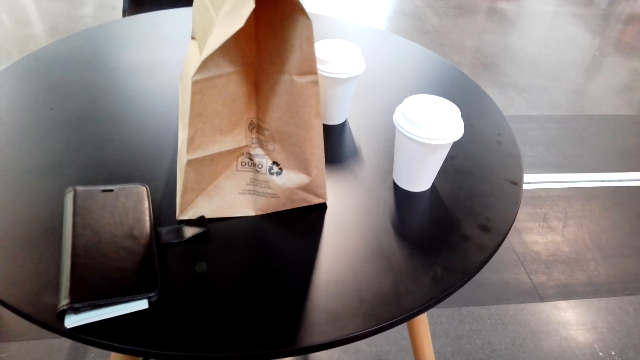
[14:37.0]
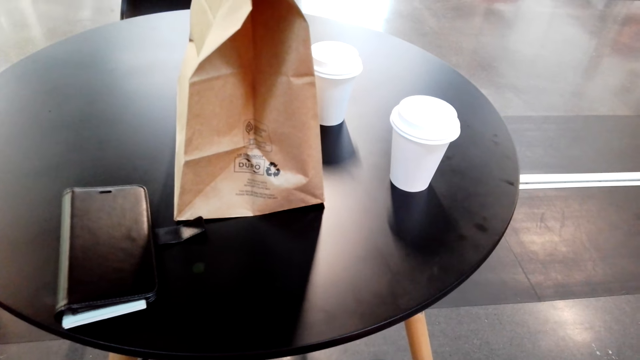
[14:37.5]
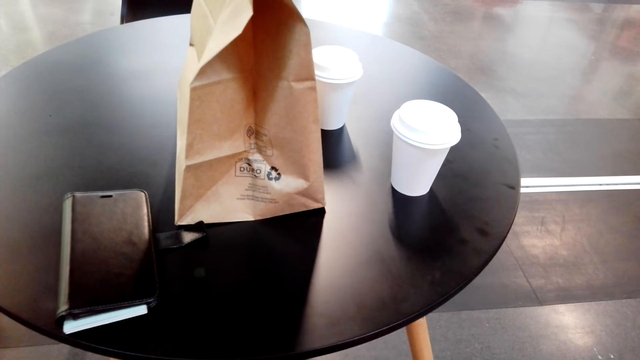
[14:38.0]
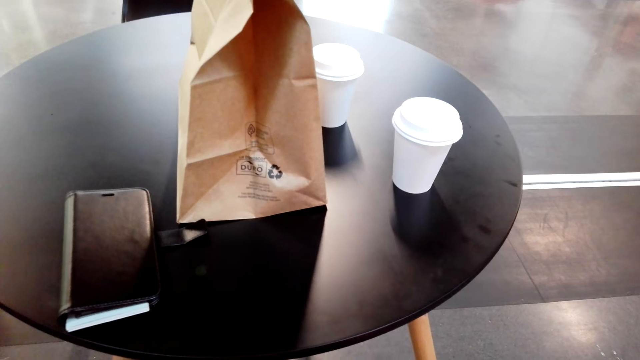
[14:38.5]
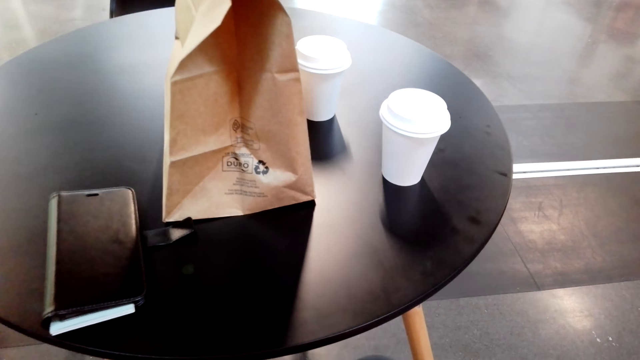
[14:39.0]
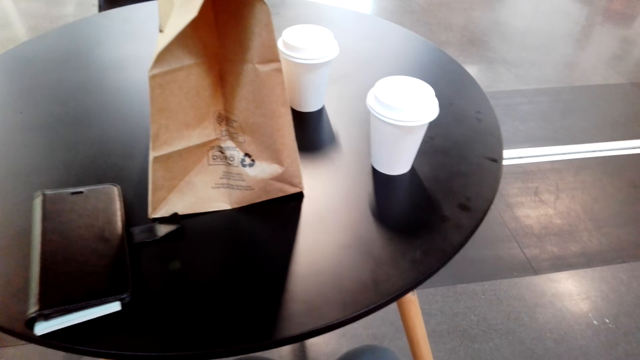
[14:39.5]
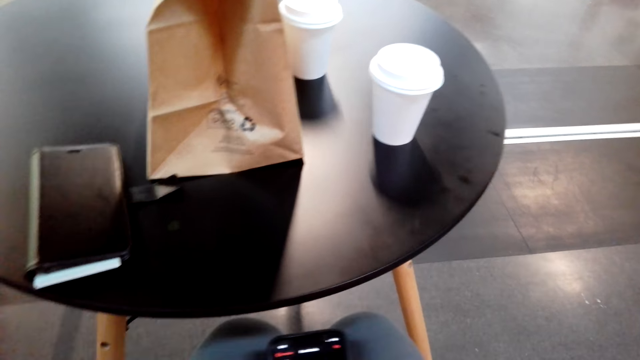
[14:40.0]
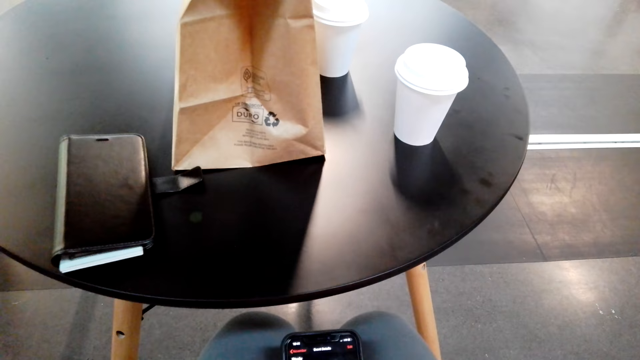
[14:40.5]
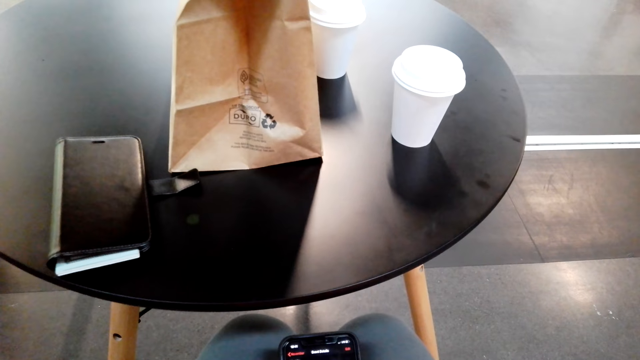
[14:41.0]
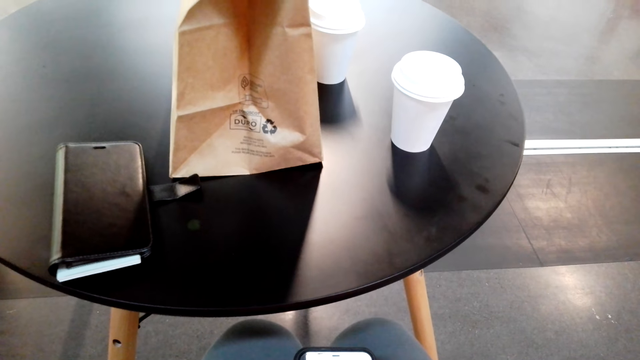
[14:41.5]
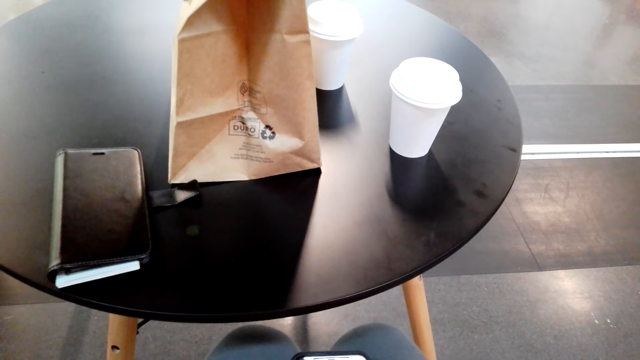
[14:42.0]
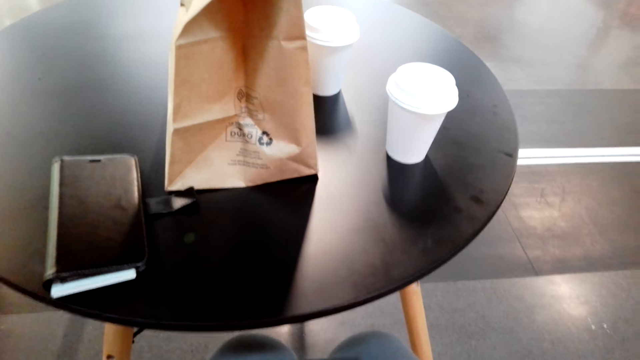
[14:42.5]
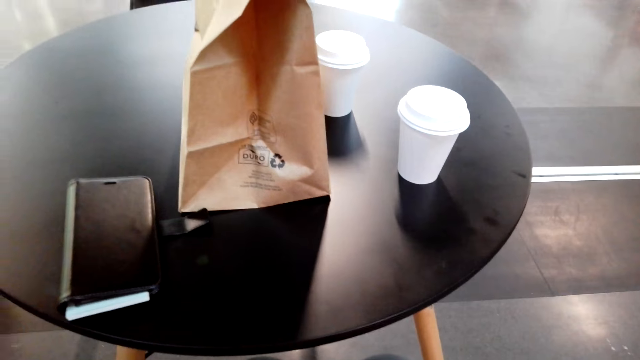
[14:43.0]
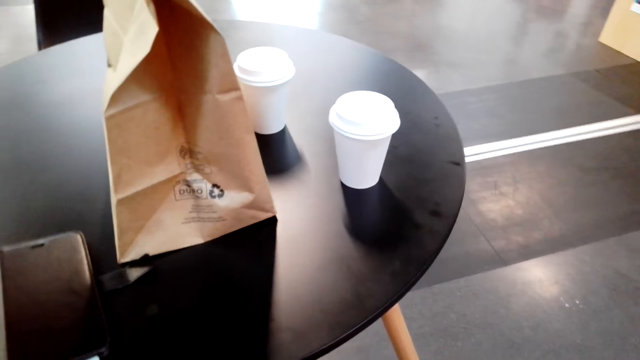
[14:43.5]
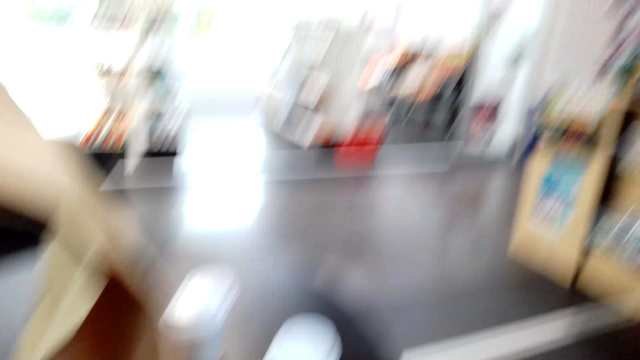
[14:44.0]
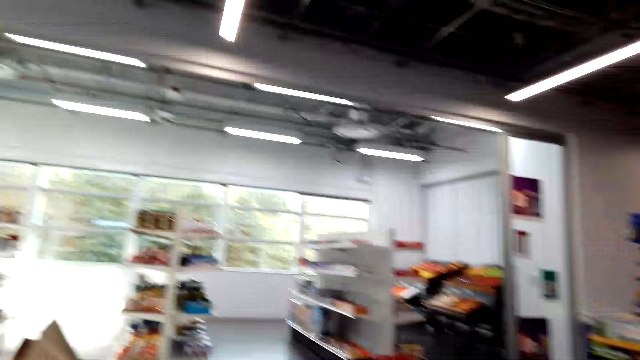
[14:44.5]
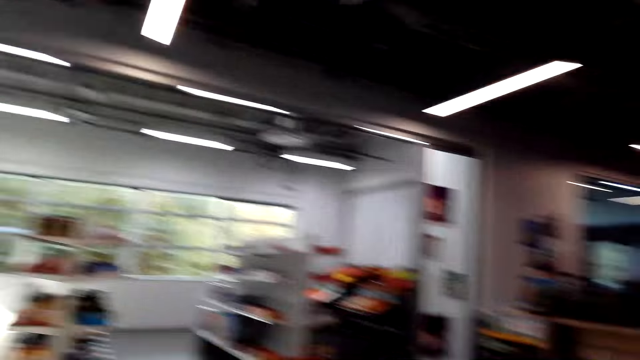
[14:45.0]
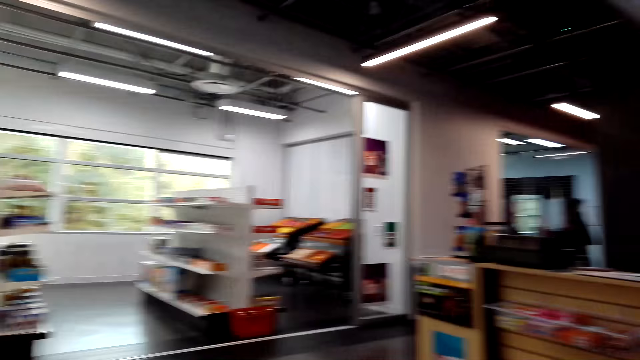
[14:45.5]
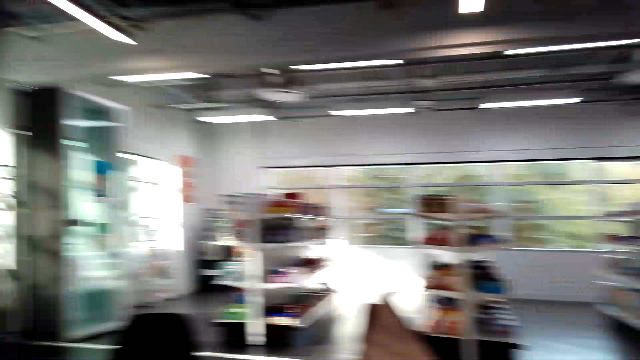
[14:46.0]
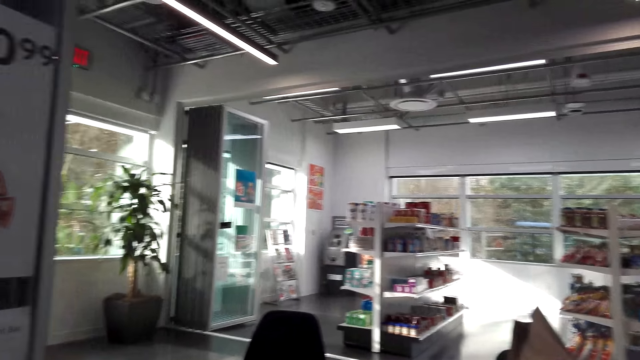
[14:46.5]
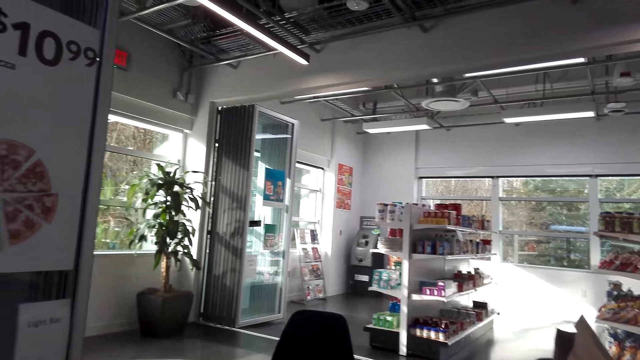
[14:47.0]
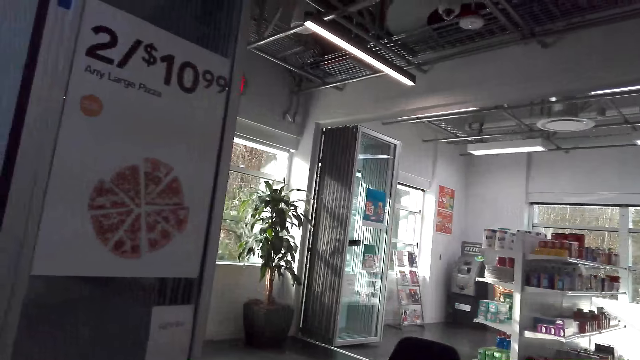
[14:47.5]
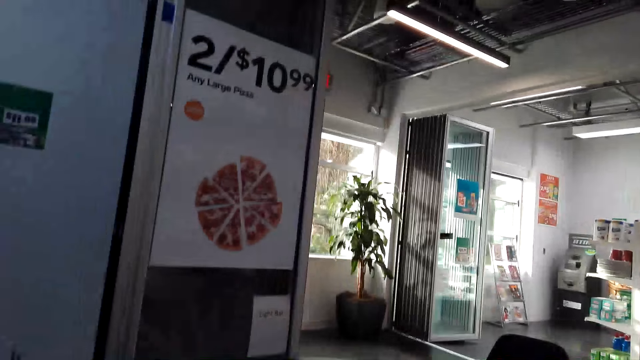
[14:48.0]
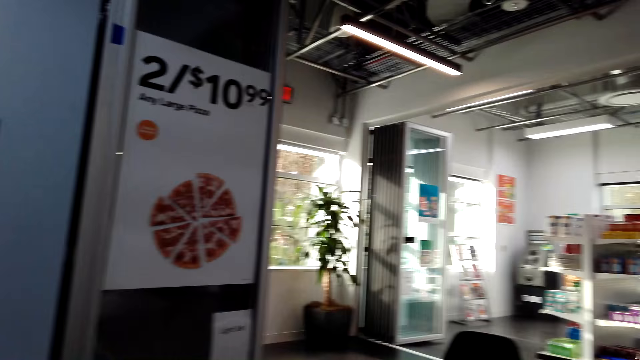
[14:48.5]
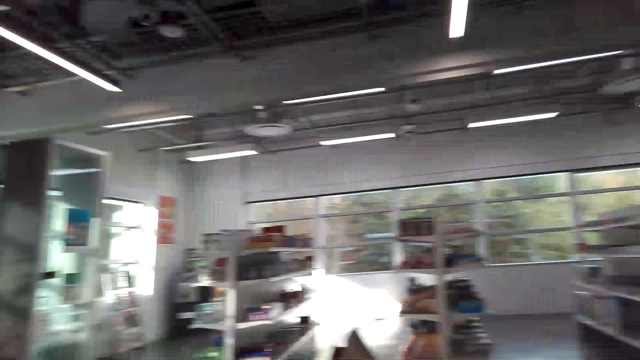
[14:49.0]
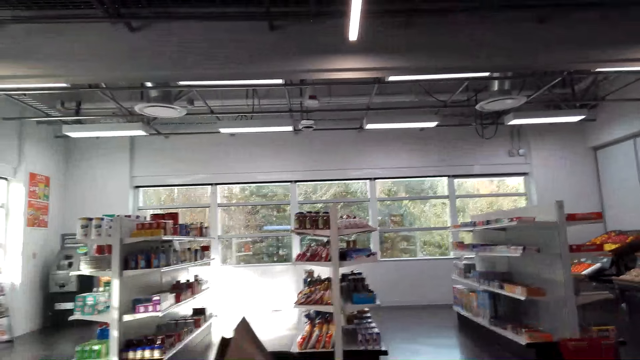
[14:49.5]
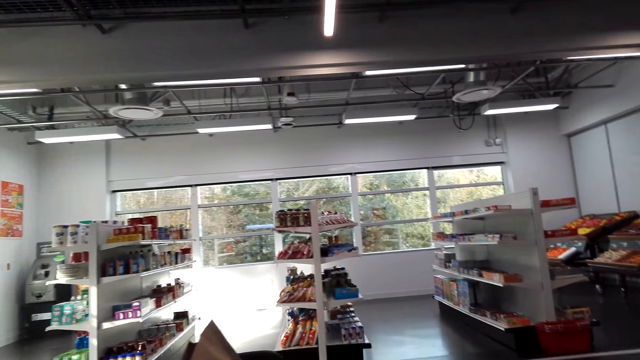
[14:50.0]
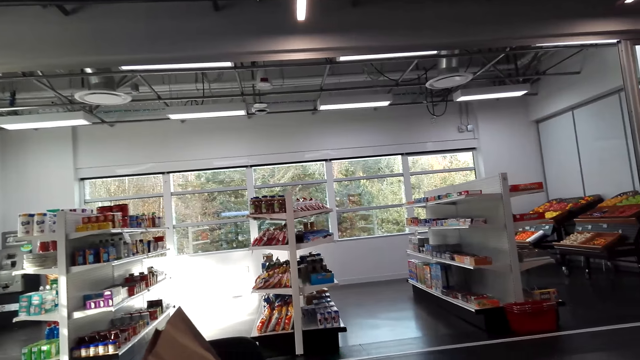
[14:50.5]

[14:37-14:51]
The camera wearer scrolls the phone. They look around the supermarket.

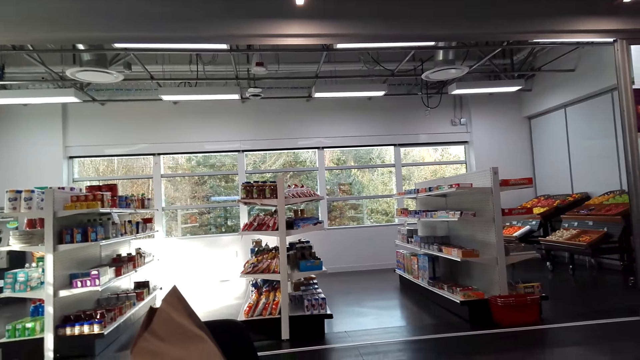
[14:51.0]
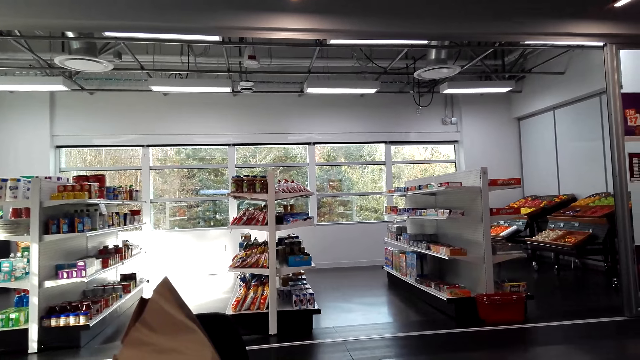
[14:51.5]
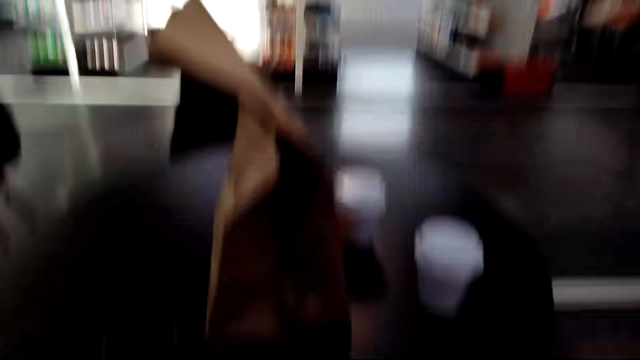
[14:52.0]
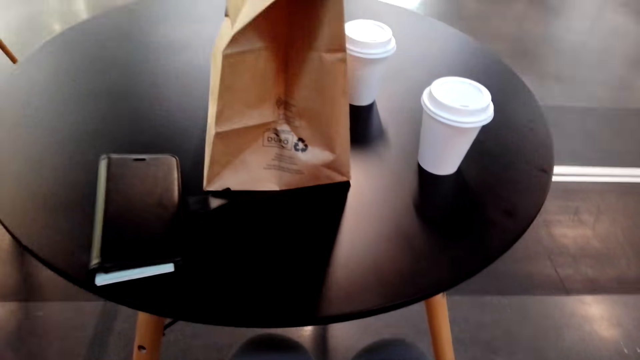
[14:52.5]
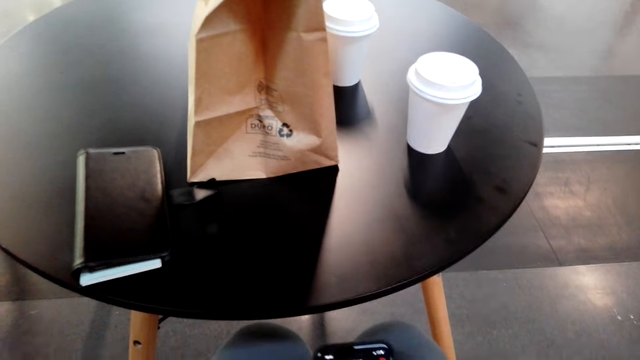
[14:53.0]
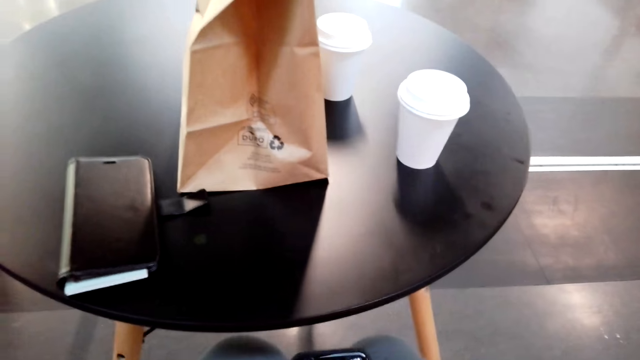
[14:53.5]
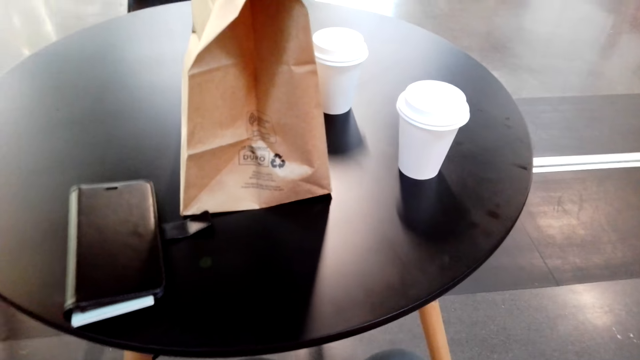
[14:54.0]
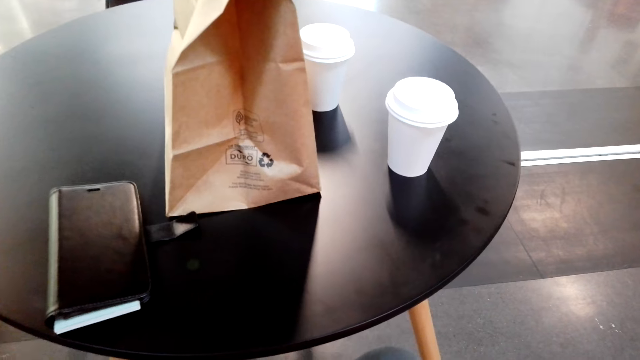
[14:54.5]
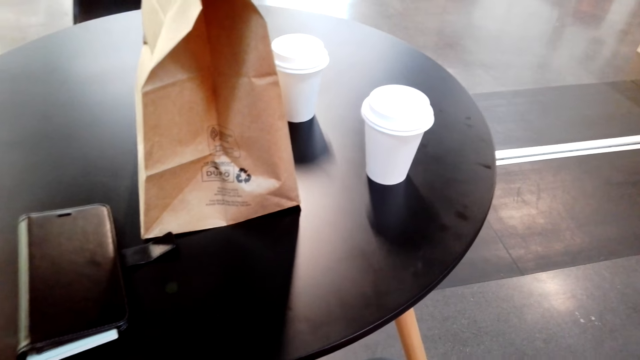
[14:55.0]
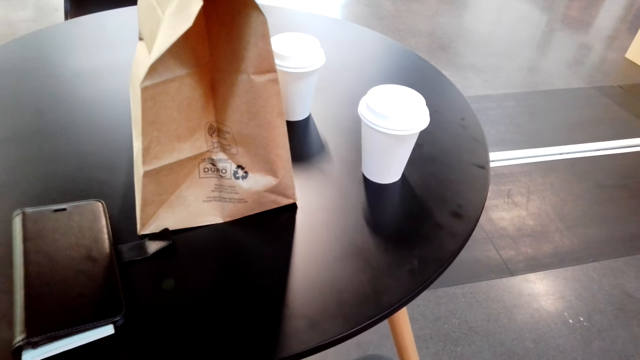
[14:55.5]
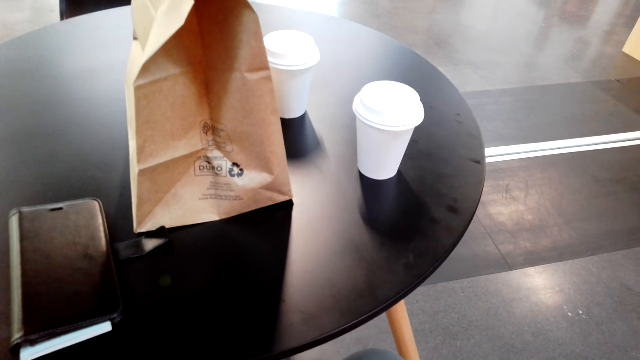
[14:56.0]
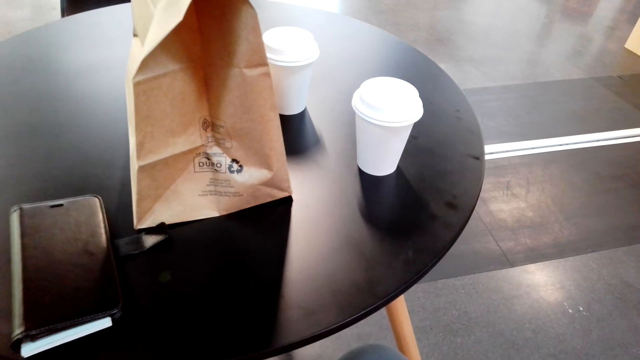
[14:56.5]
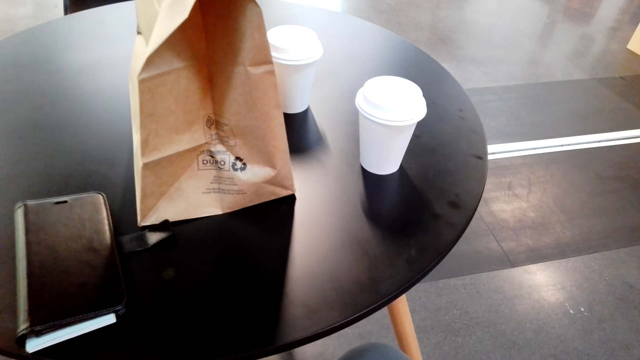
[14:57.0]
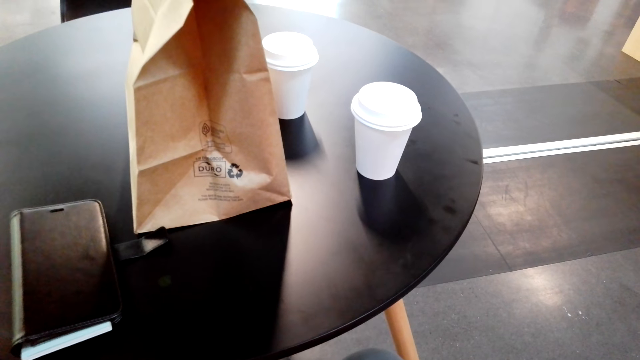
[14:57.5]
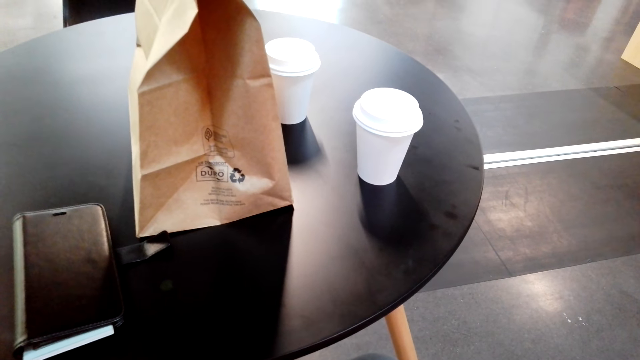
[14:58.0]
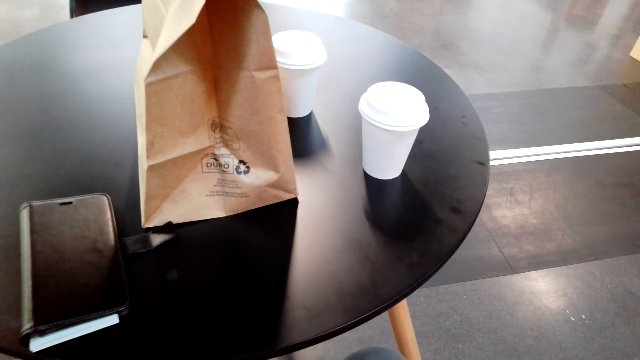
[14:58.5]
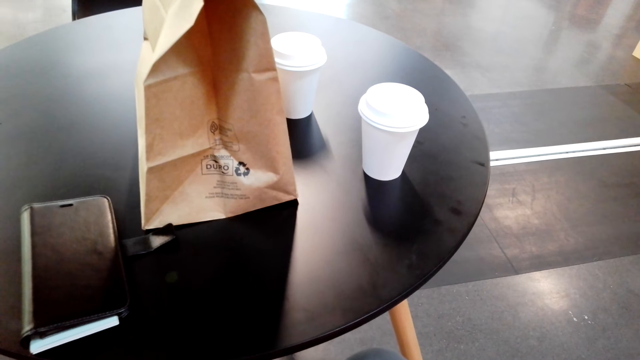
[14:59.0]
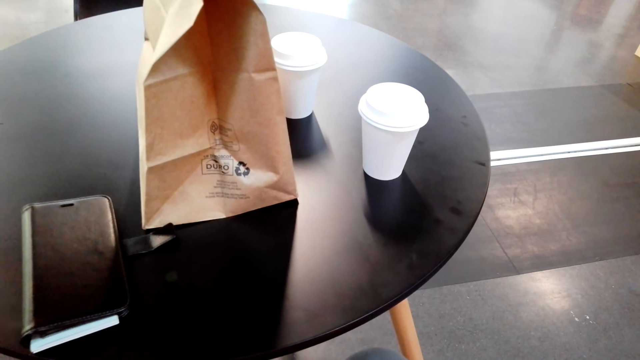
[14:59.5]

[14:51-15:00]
The camera wearer scrolls the phone. They look around the supermarket.
